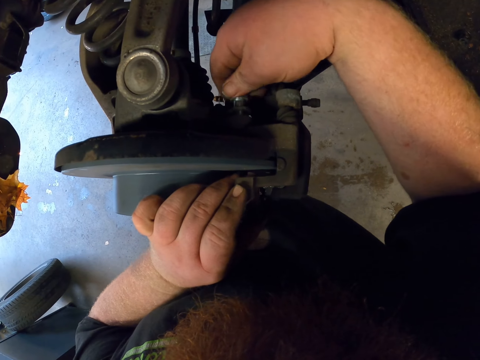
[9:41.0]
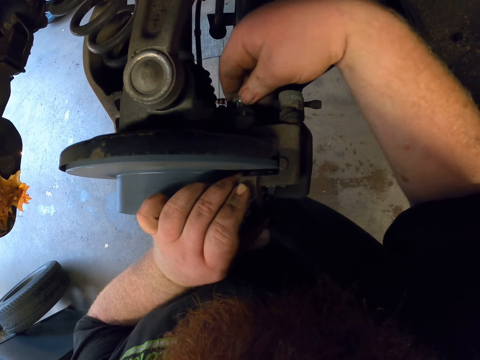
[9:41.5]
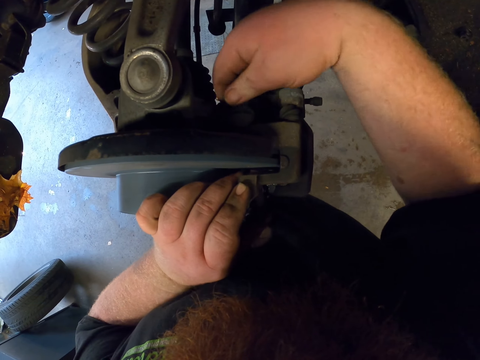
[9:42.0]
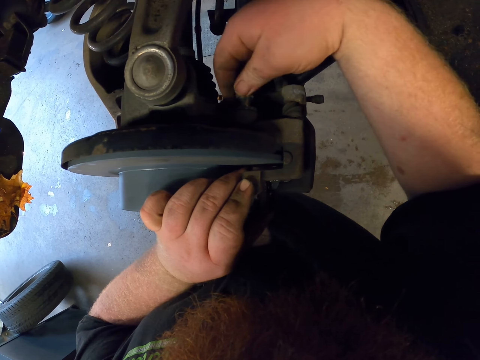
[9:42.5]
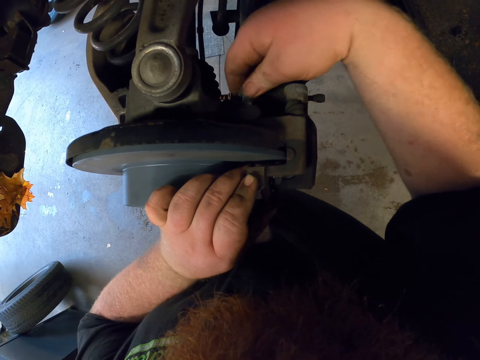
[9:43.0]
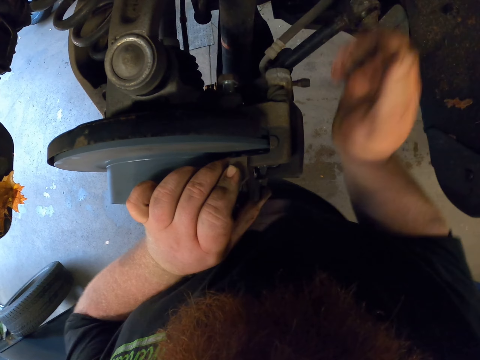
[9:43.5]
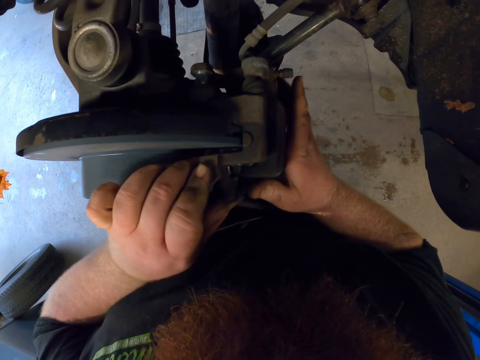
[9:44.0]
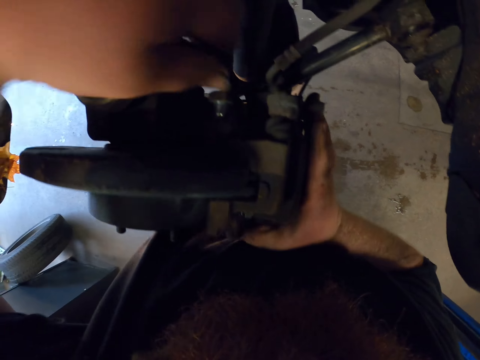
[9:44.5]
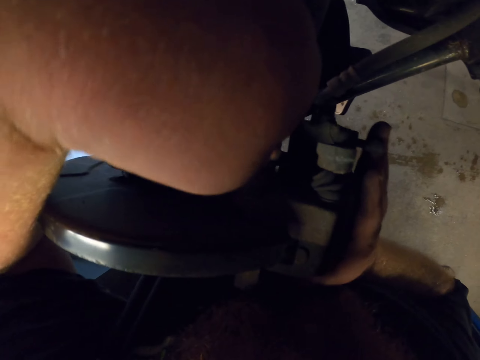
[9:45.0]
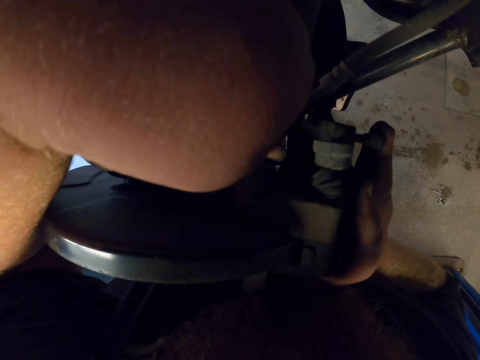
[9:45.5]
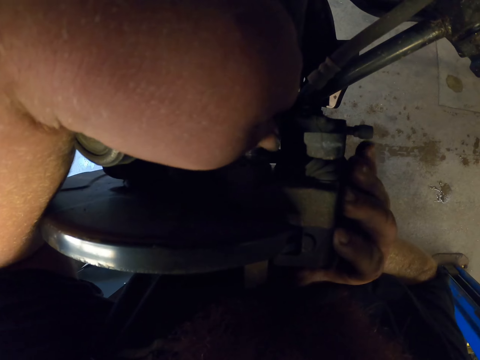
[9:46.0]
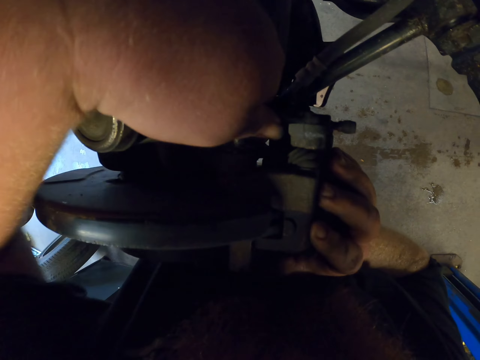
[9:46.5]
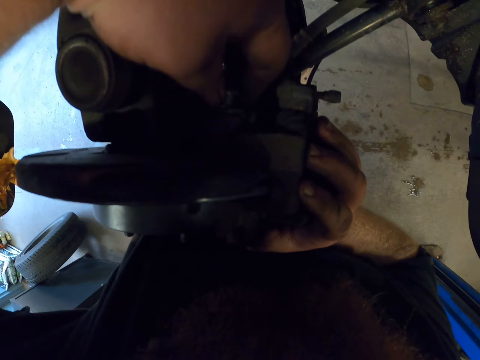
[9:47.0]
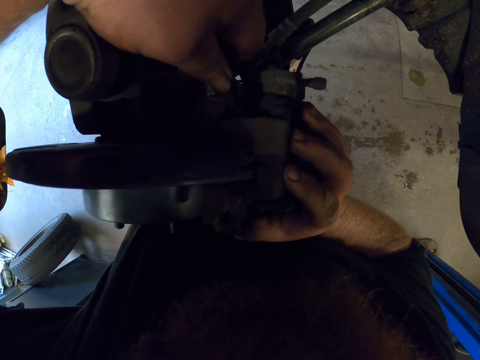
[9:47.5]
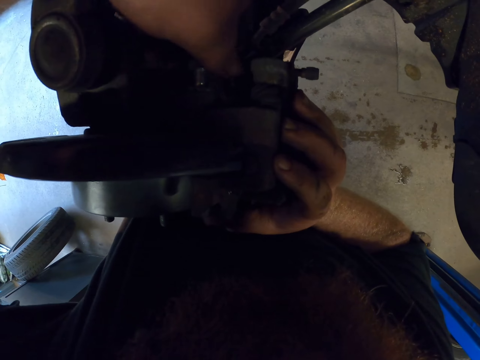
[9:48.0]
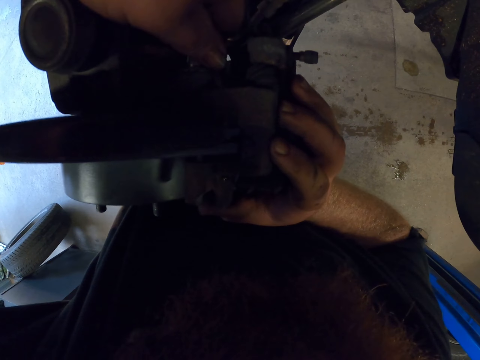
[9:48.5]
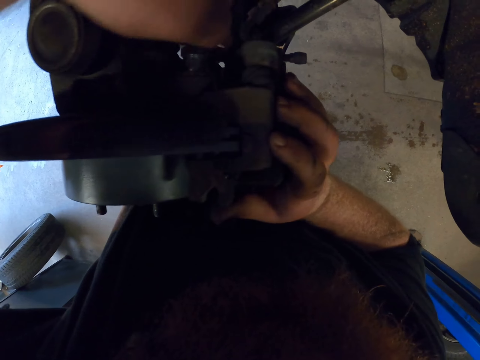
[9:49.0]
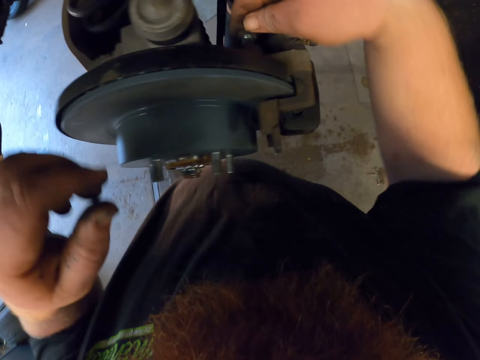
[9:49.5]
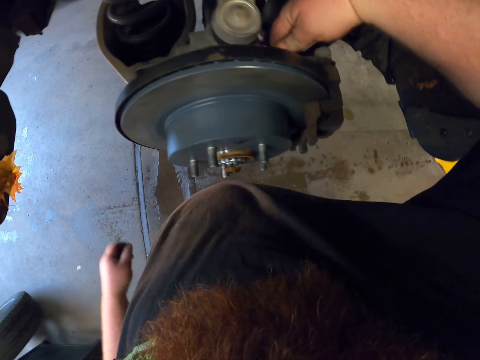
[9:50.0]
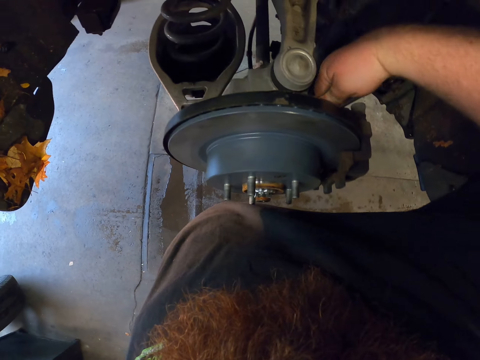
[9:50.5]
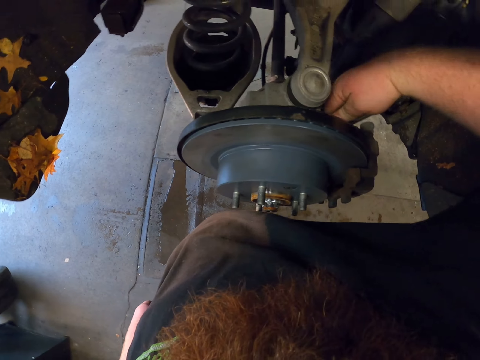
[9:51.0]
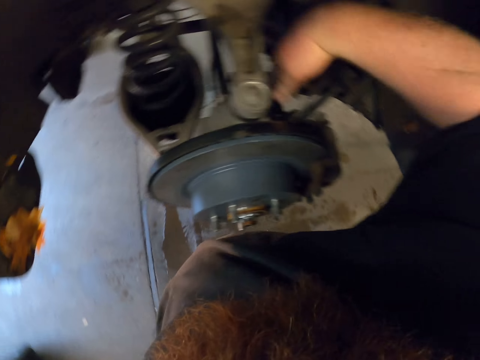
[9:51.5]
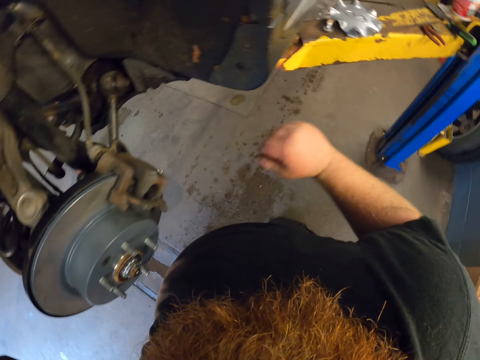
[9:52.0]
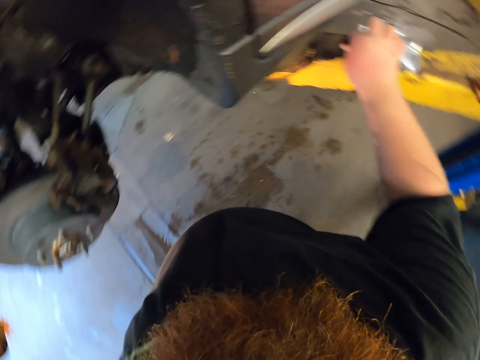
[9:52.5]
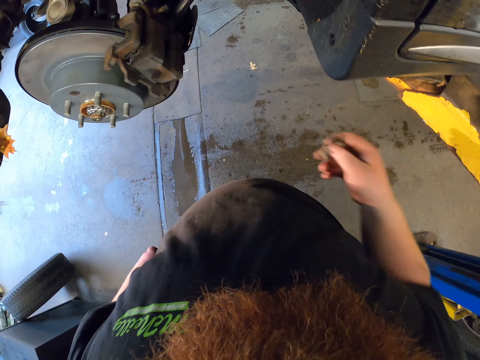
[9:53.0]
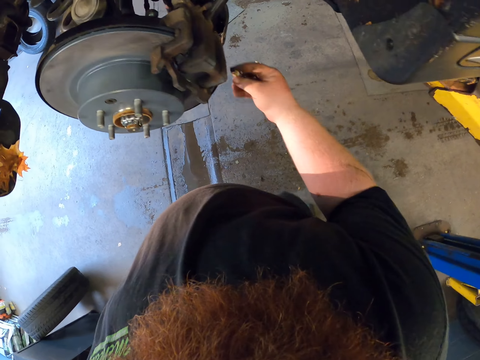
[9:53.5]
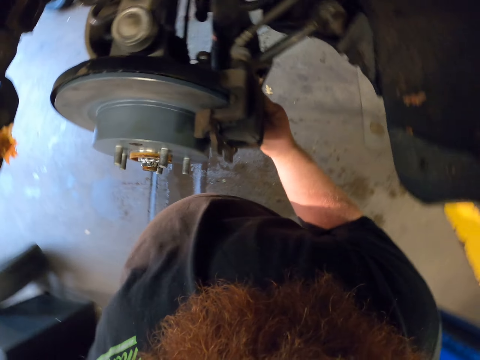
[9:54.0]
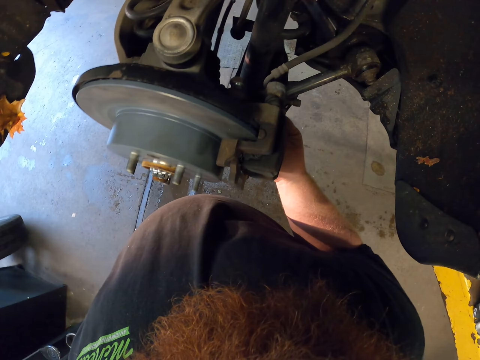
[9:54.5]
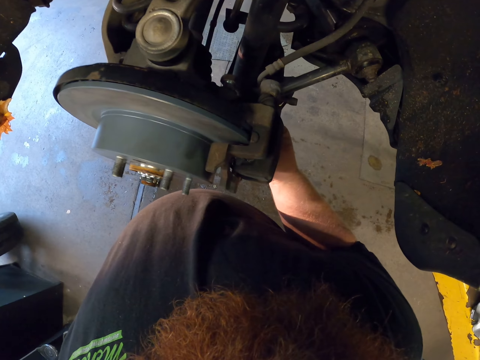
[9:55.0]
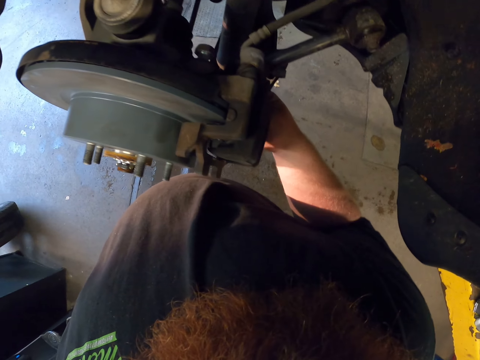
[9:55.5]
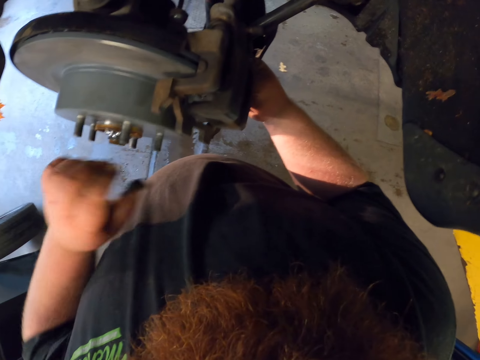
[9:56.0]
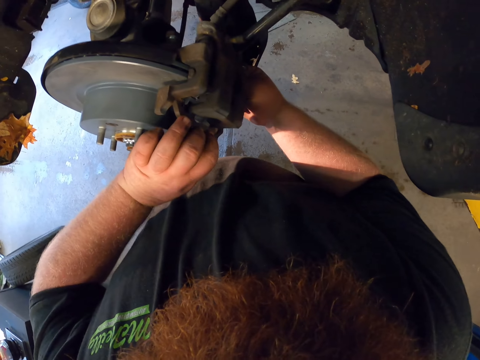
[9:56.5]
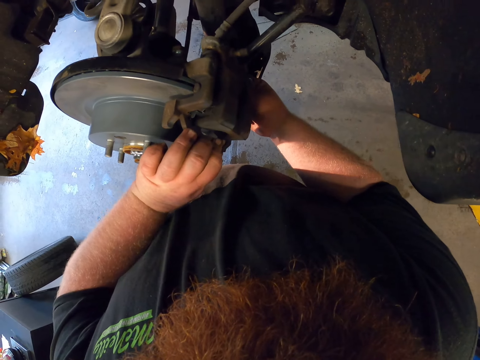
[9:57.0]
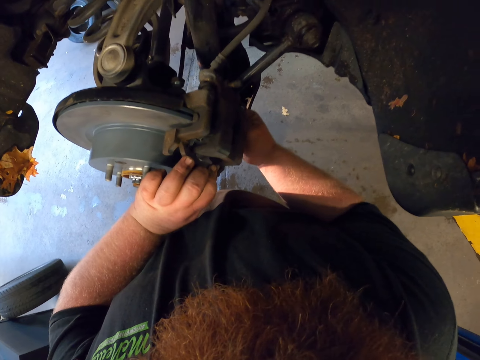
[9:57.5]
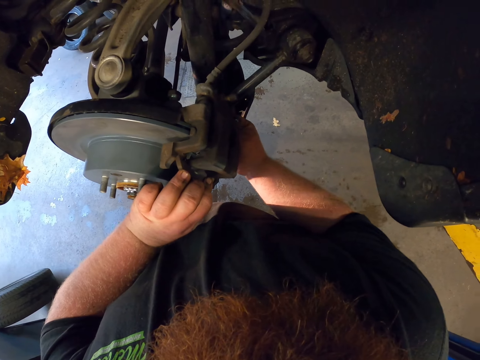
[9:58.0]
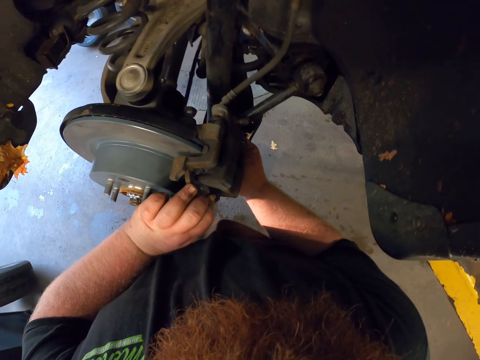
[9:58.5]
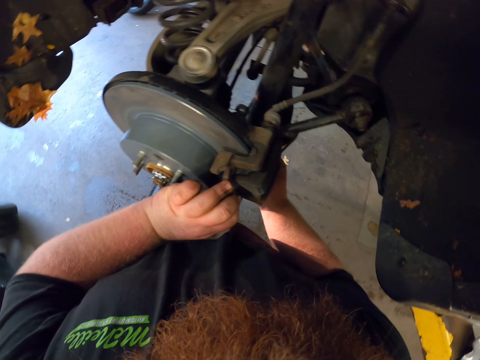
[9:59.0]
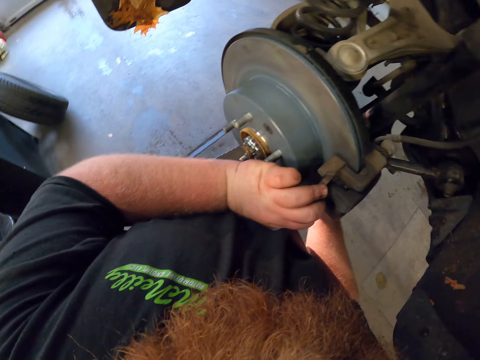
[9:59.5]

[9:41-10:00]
The camera wearer picks up the bolt. They take a nut. They insert the bolt in the rotor. They use the nut to lock the brake caliper.

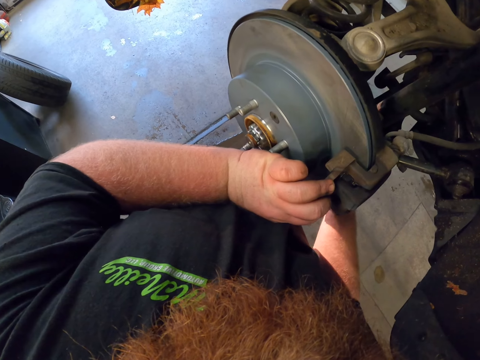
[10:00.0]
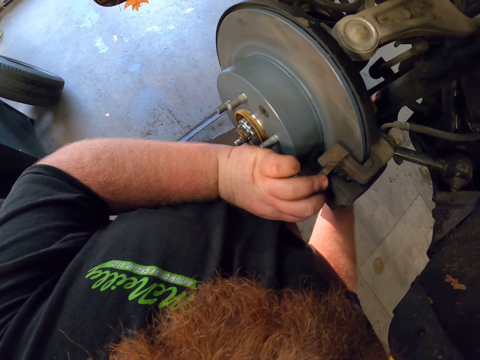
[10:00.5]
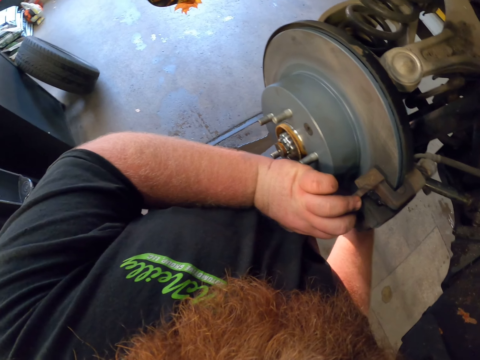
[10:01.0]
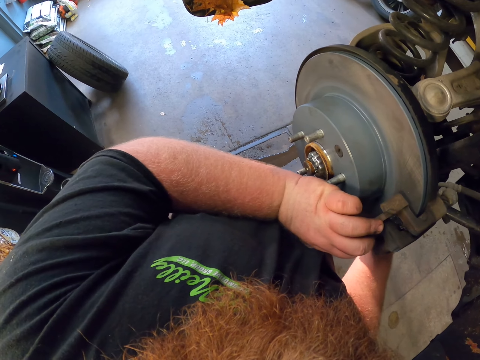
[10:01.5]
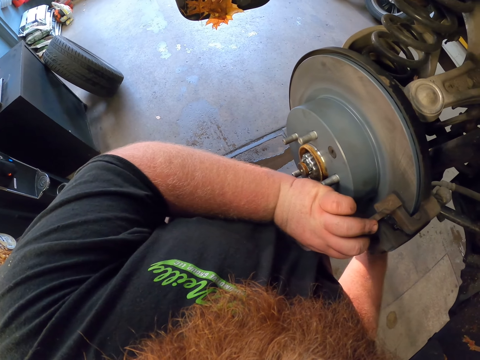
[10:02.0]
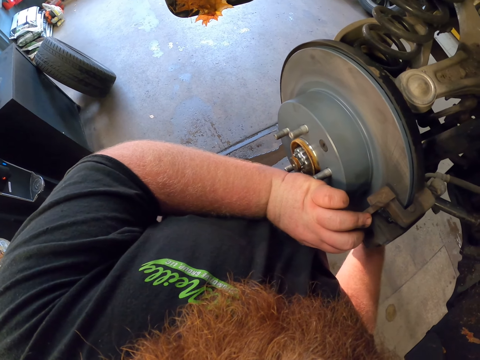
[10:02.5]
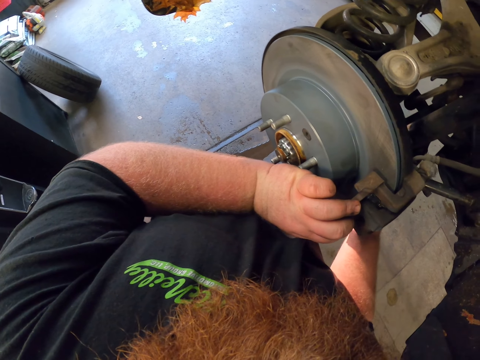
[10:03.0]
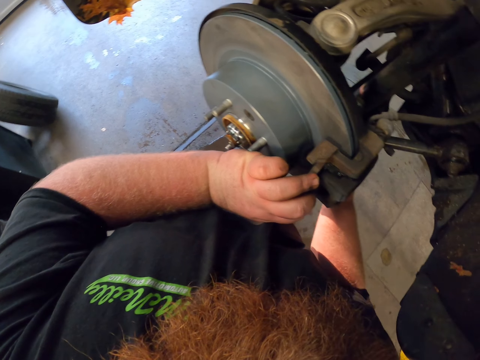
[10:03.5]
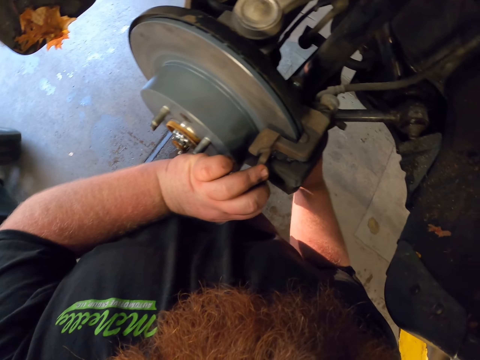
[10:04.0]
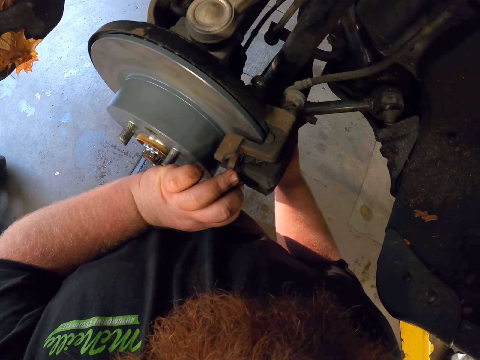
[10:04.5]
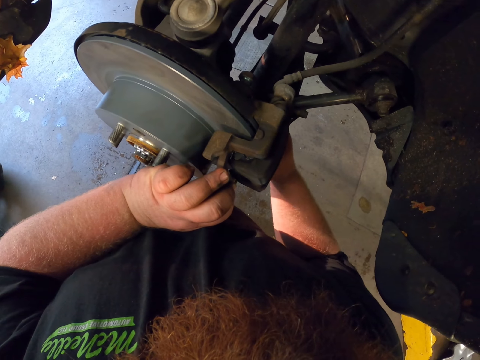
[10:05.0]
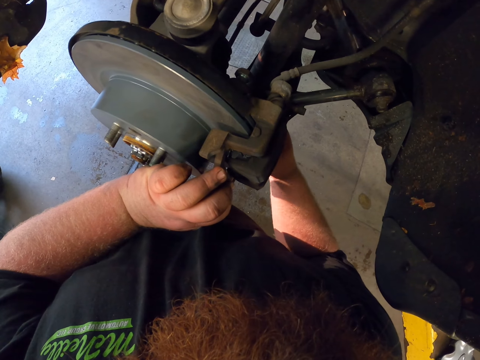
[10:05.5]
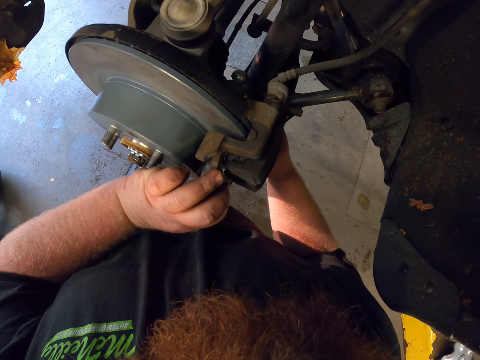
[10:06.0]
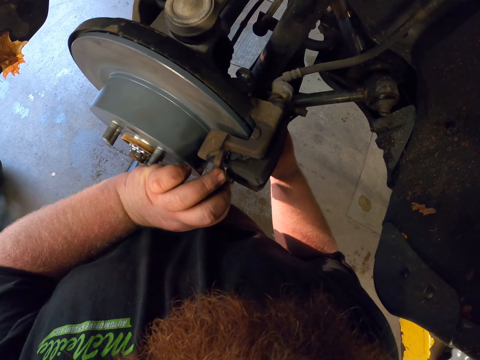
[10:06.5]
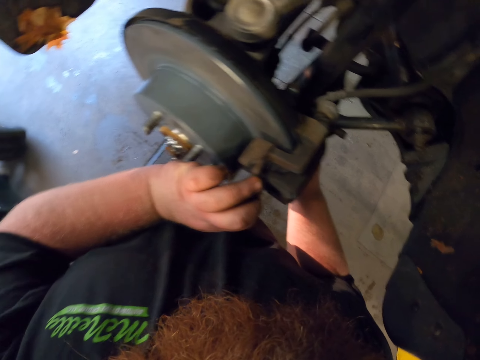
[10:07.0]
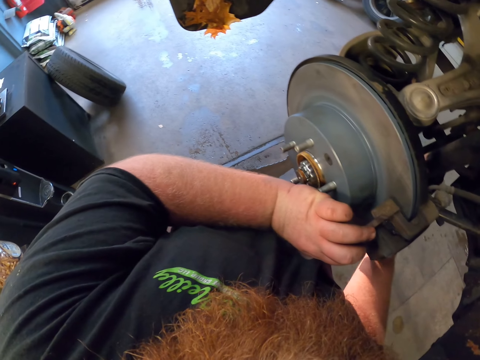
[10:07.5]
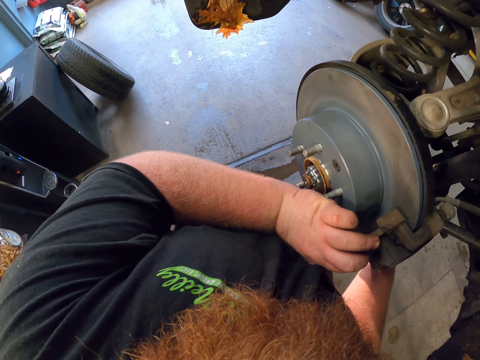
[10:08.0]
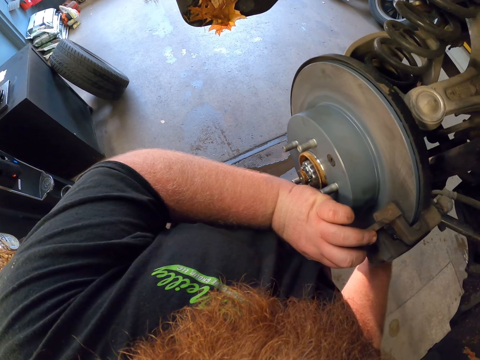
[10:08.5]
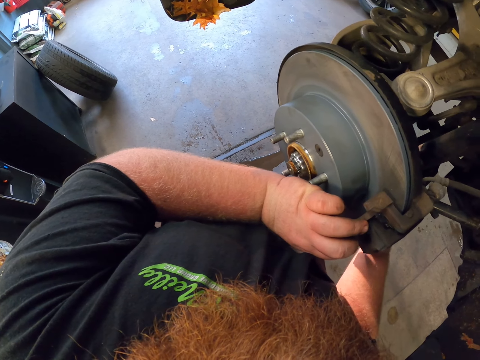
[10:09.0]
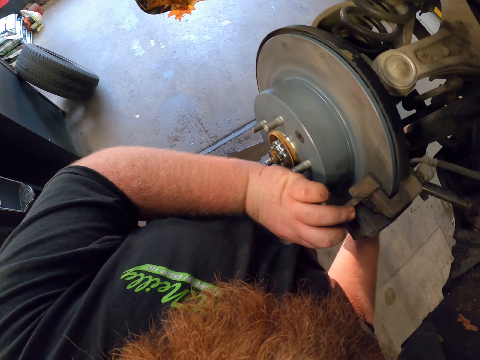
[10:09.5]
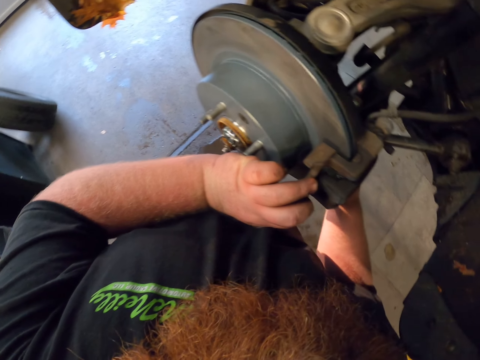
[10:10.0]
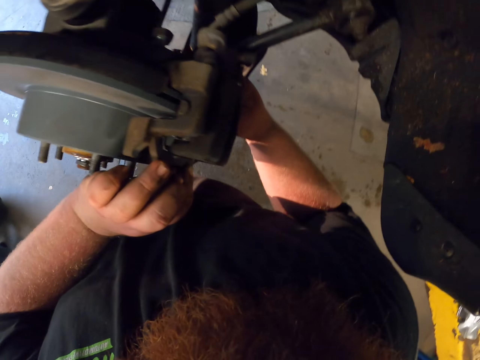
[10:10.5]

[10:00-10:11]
The camera wearer uses a hand to tighten the nut.
